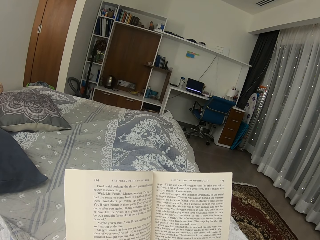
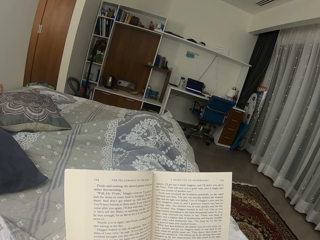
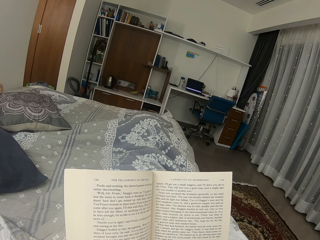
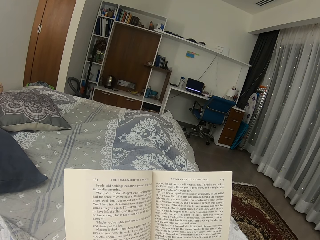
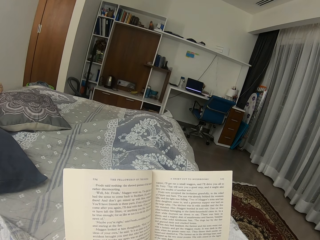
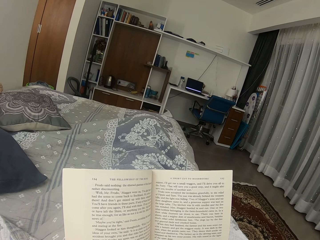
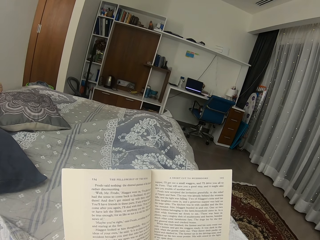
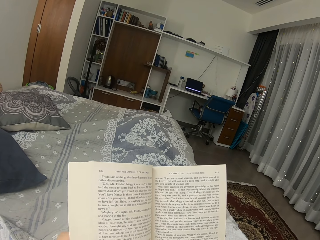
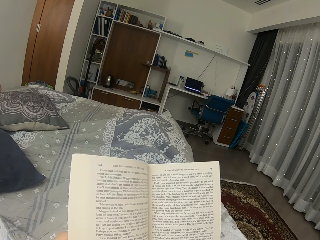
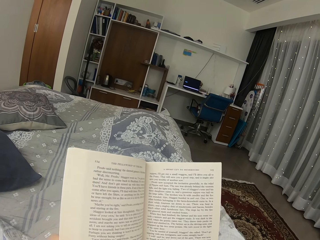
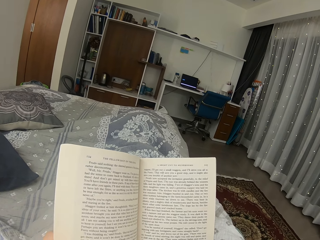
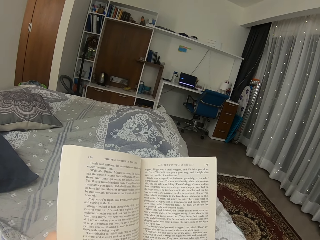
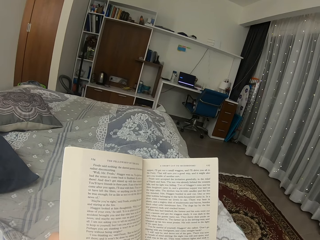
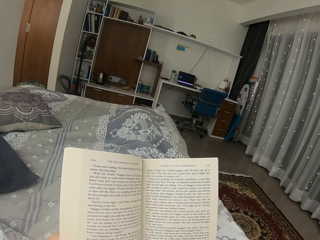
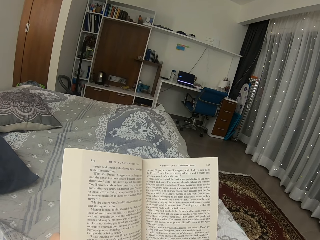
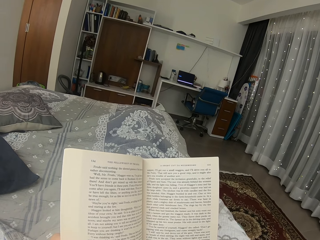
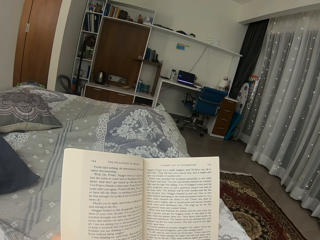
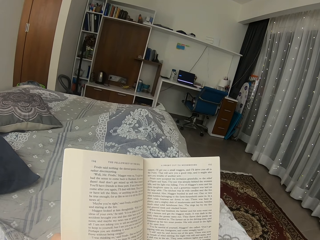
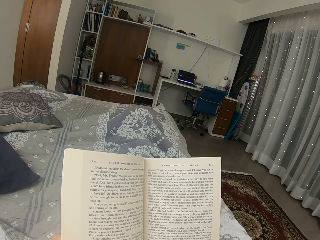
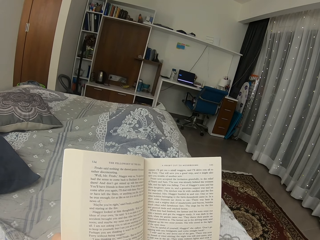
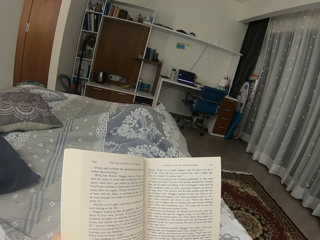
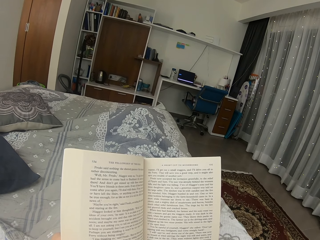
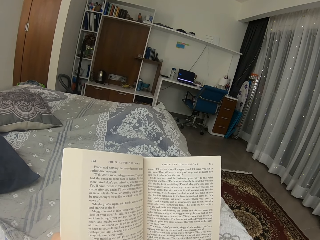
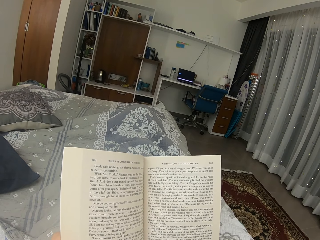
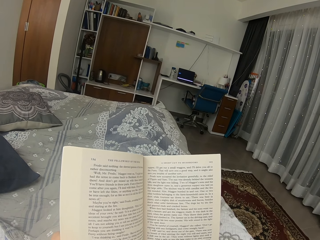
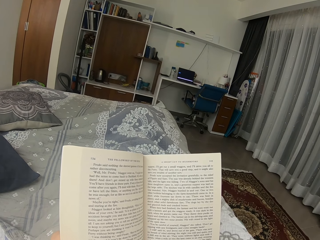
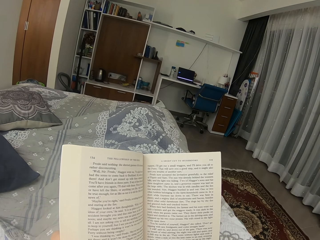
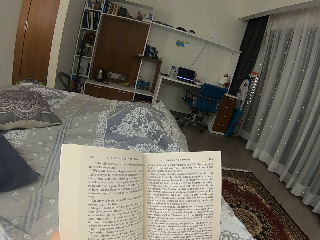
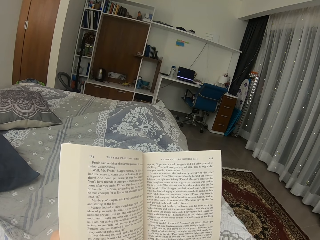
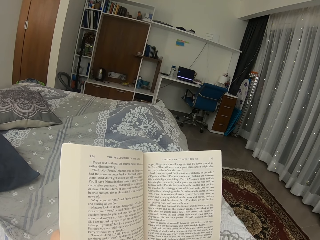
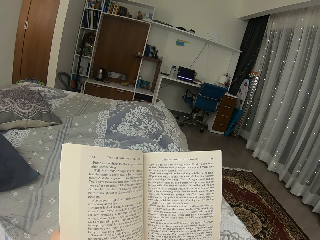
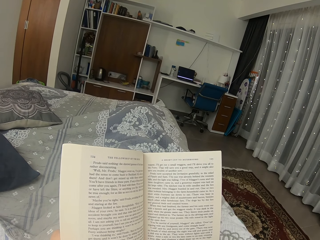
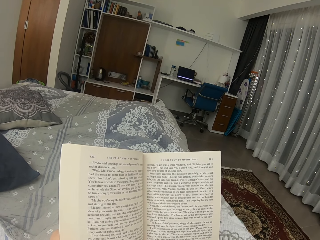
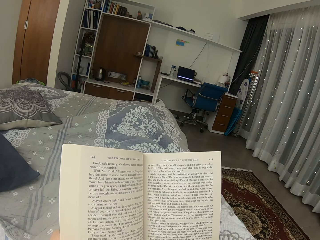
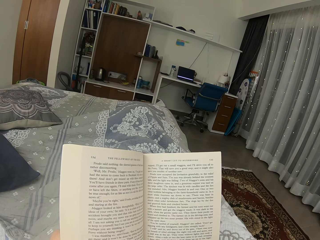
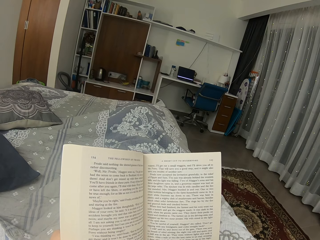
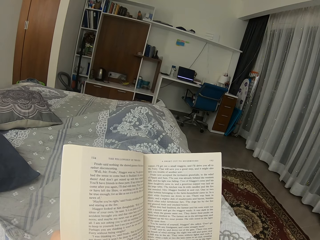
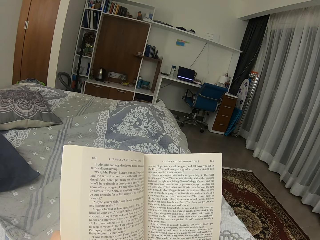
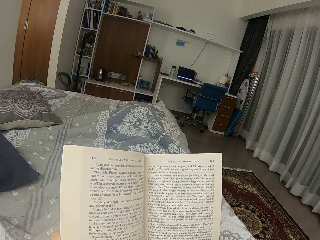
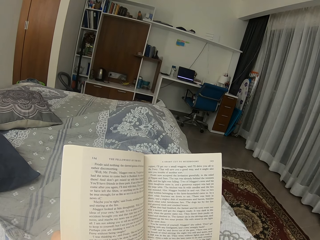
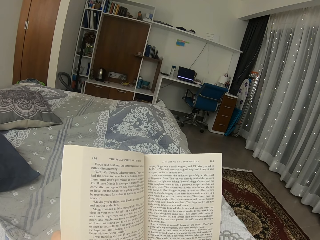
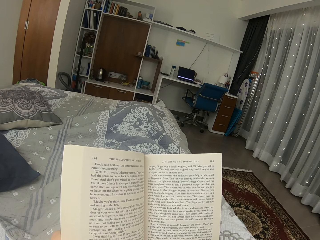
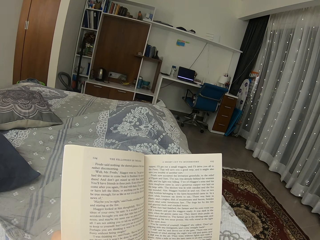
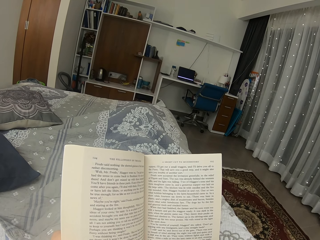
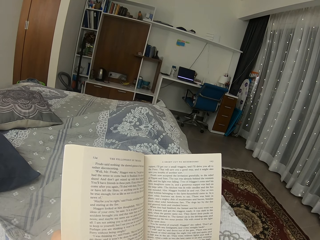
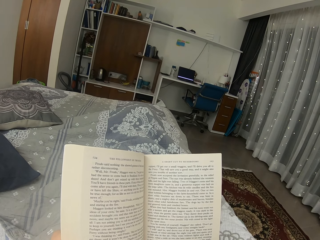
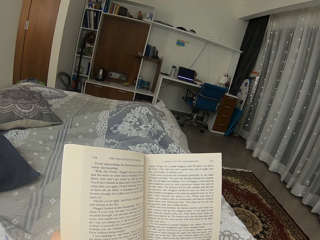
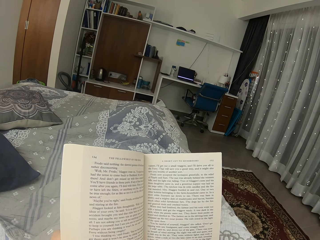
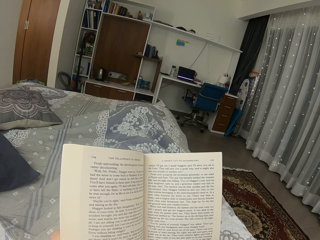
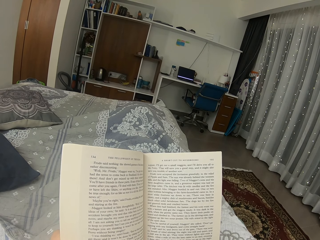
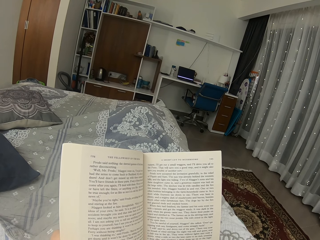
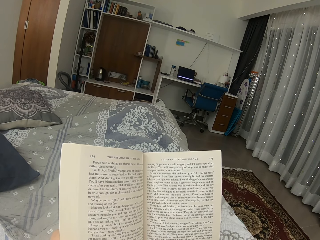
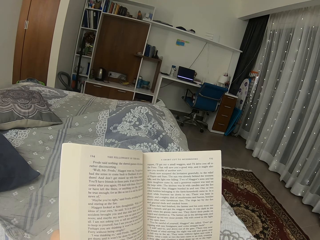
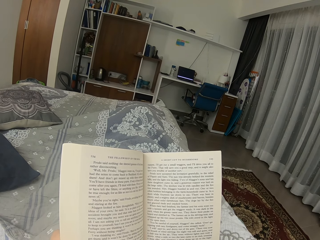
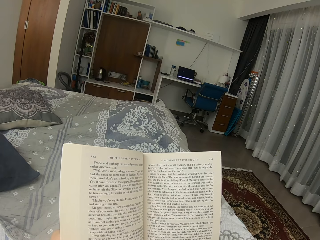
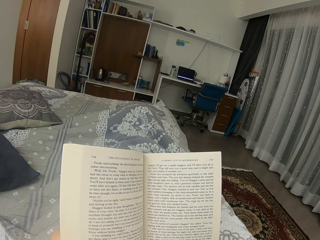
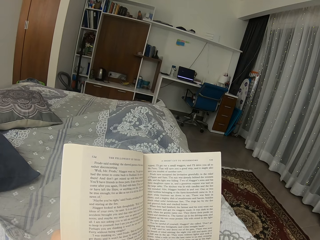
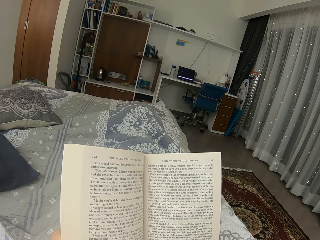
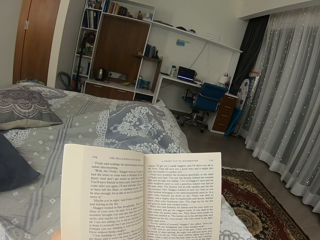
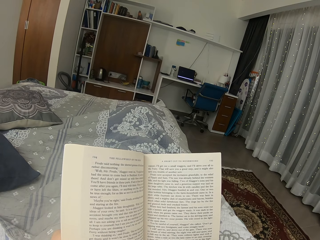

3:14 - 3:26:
The camera wearer moves the book a bit.

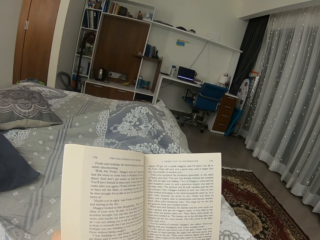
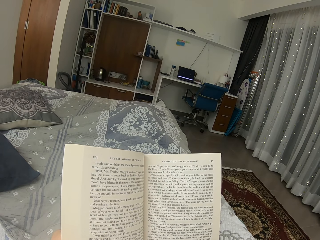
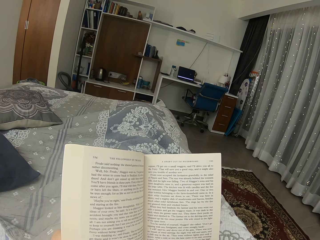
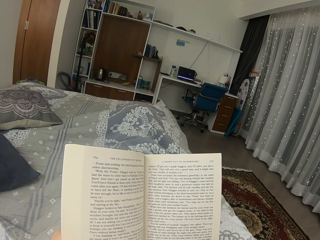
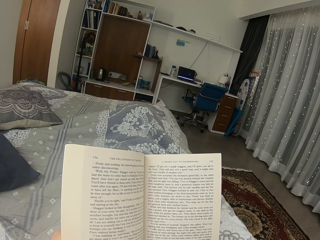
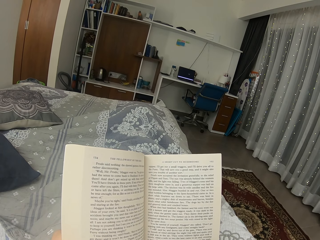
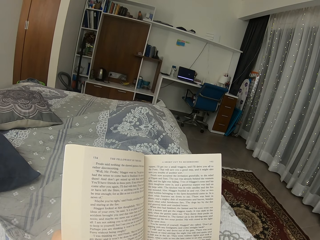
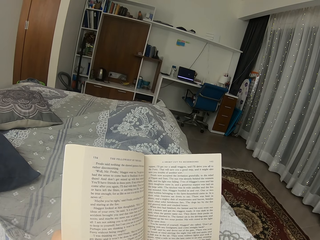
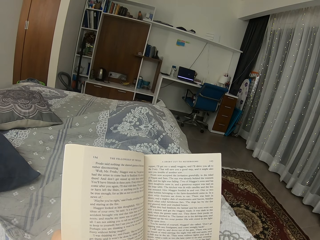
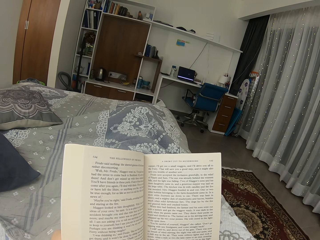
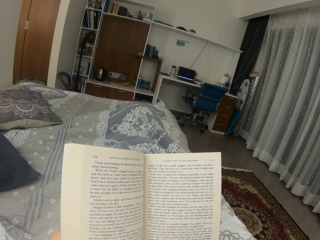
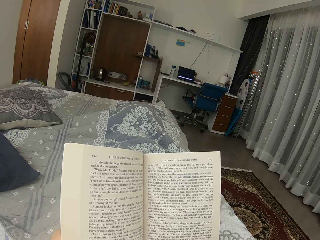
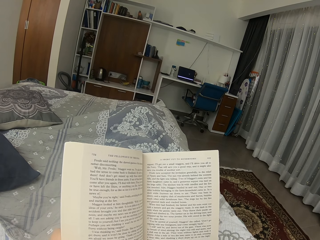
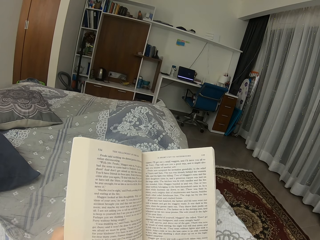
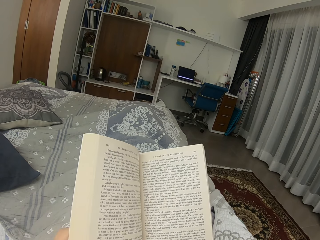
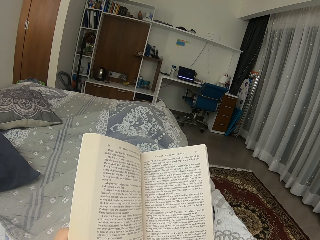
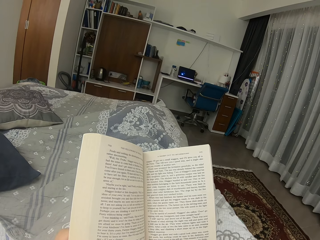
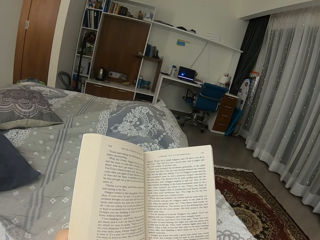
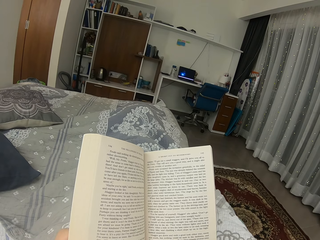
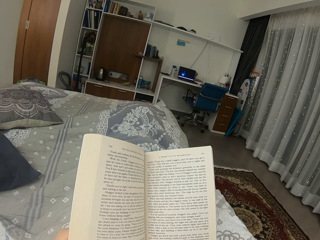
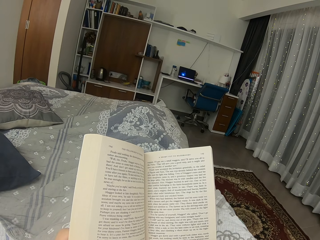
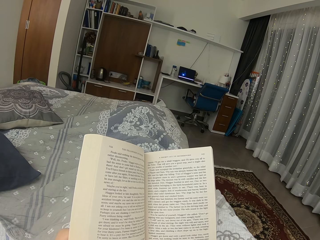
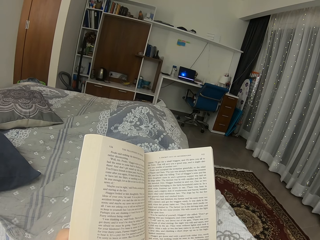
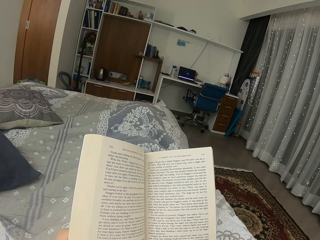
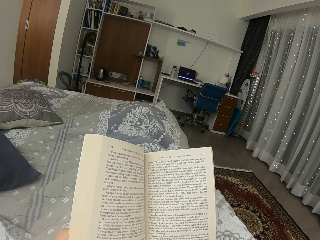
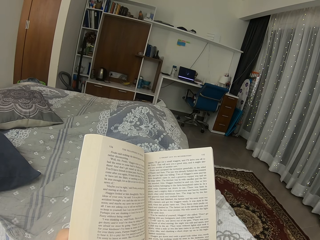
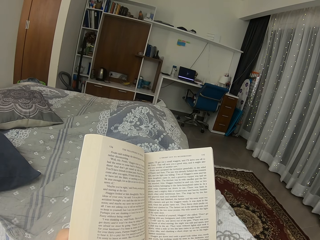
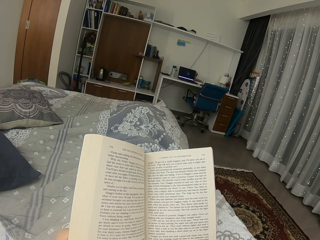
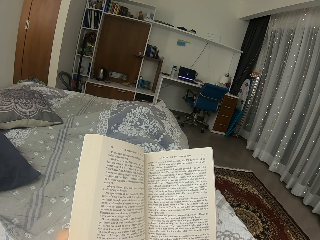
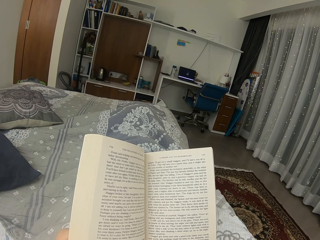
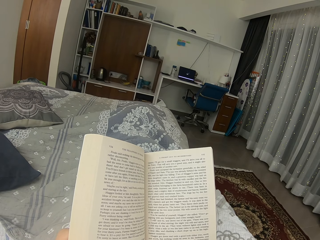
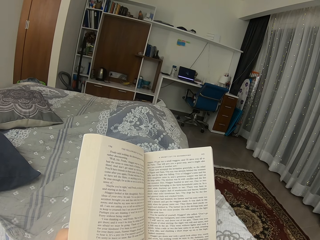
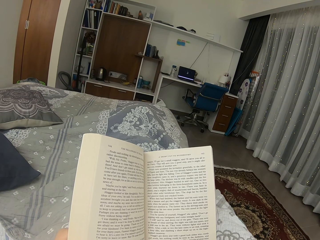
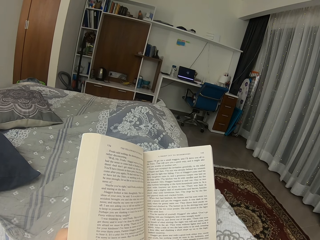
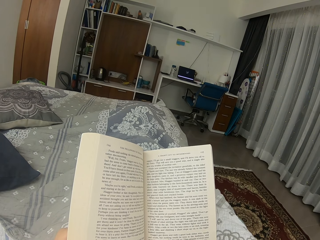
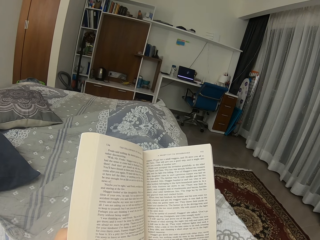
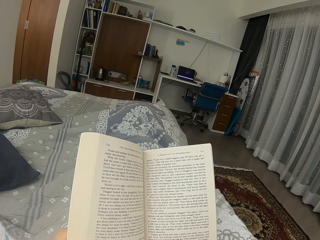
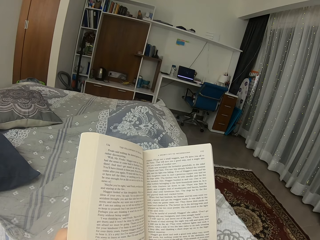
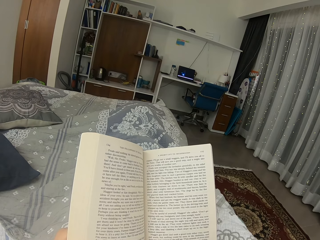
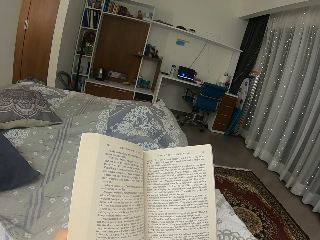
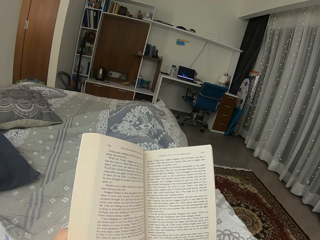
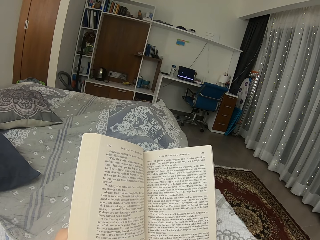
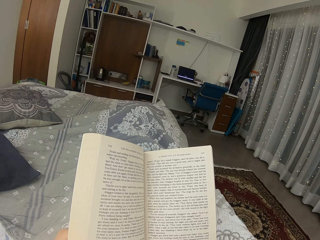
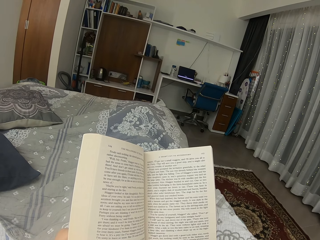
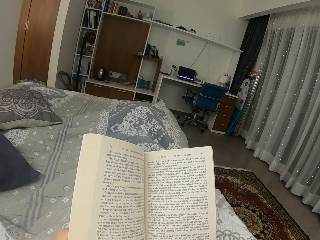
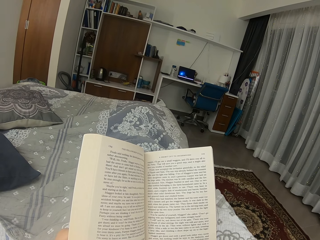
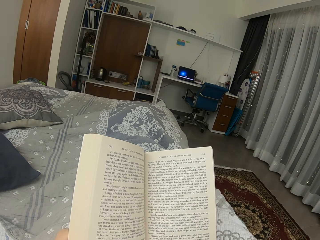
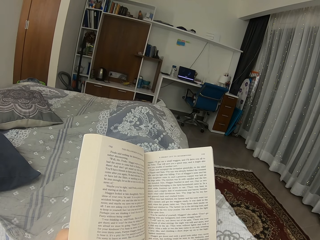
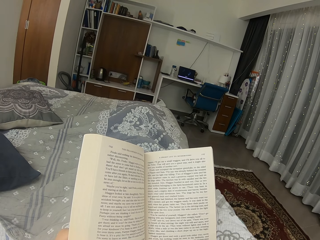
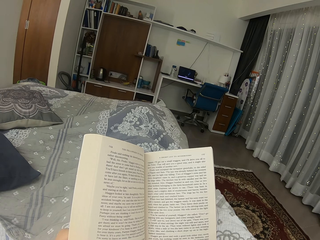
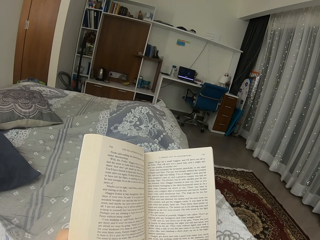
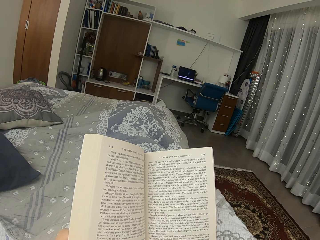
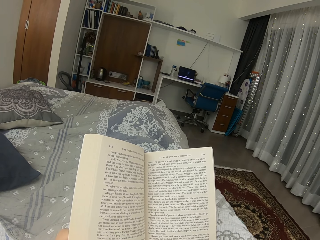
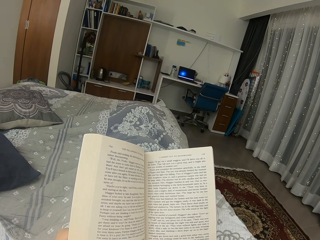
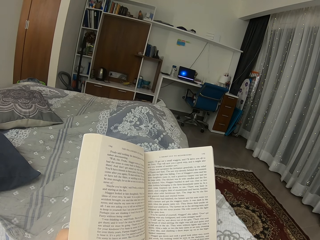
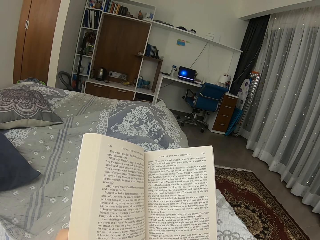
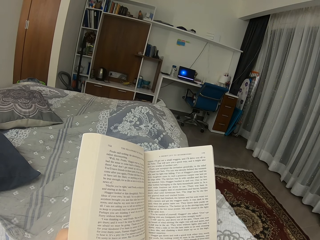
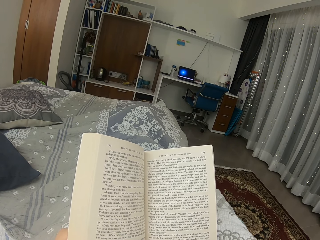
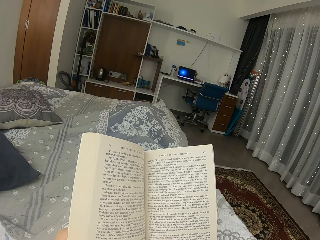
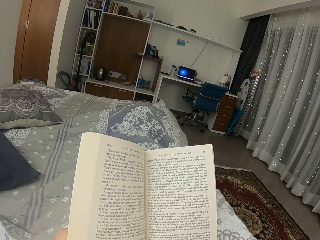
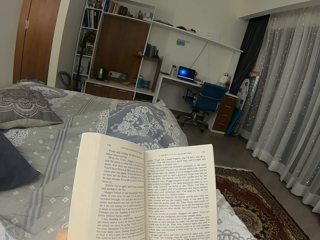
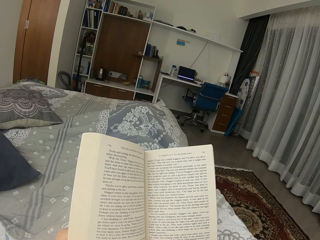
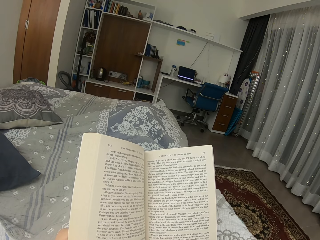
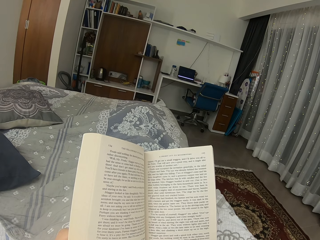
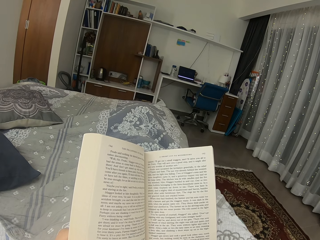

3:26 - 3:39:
The camera wearer moves the book.
